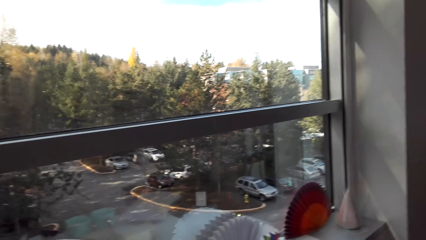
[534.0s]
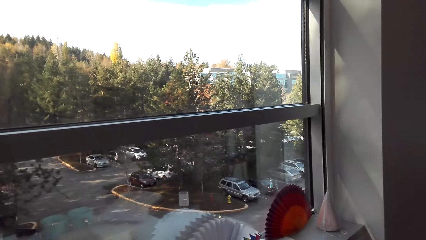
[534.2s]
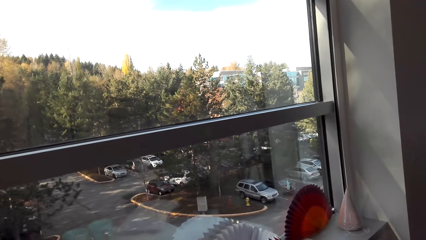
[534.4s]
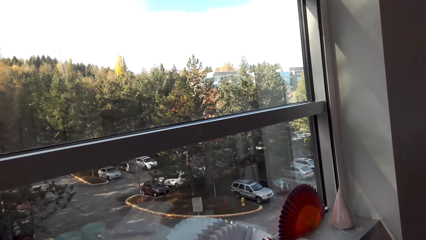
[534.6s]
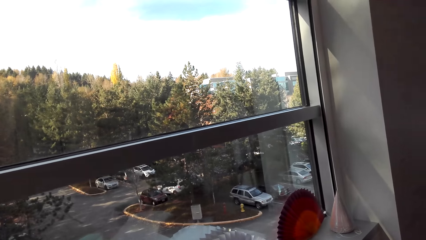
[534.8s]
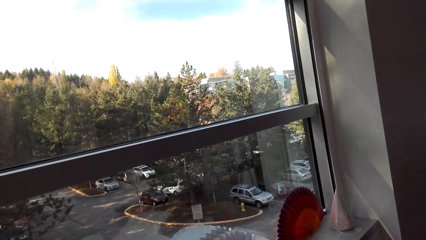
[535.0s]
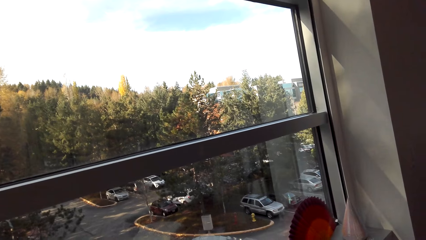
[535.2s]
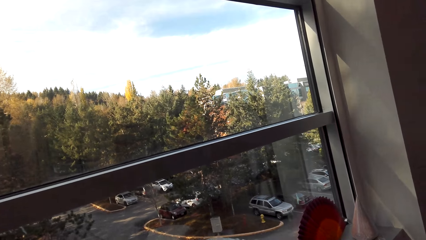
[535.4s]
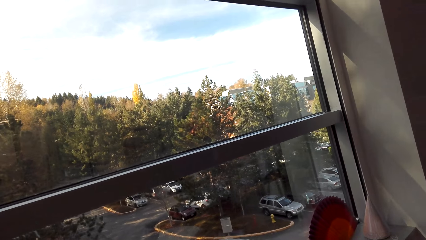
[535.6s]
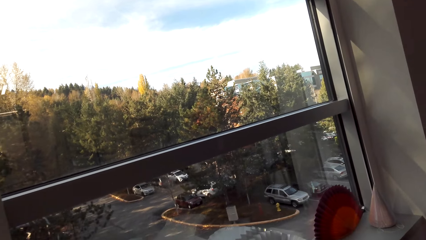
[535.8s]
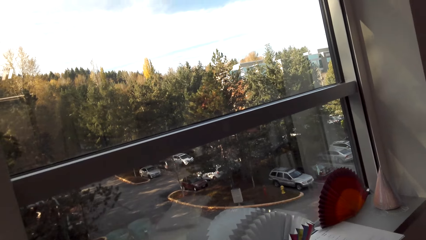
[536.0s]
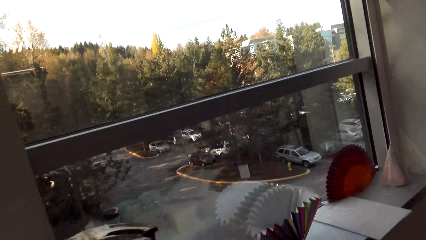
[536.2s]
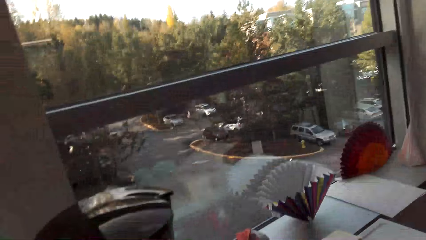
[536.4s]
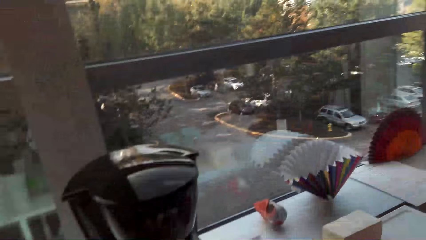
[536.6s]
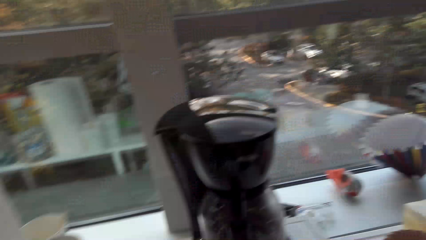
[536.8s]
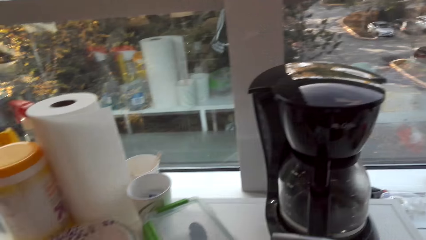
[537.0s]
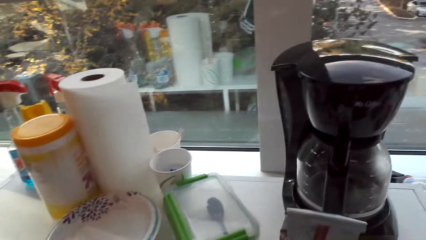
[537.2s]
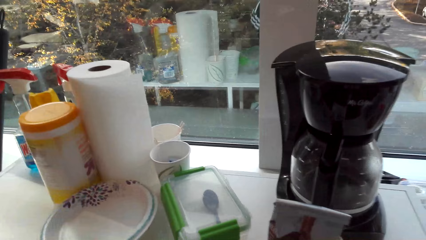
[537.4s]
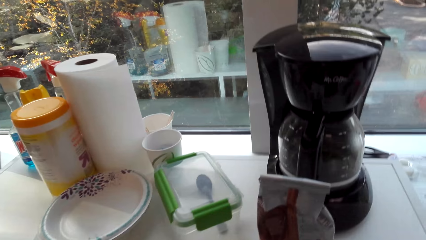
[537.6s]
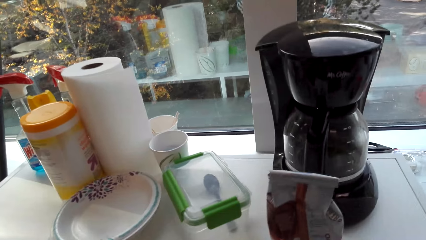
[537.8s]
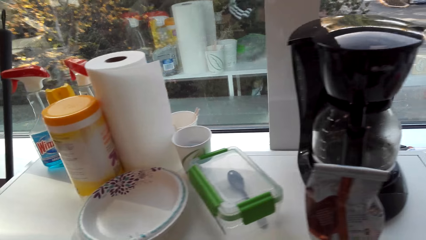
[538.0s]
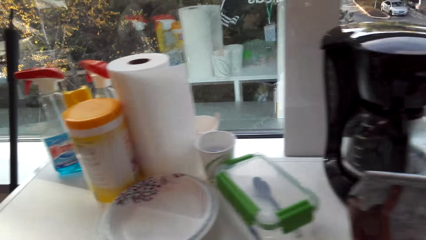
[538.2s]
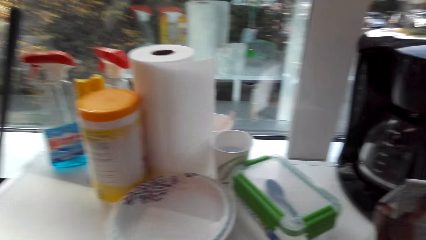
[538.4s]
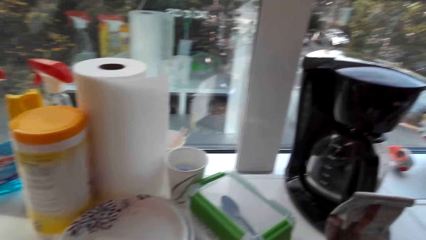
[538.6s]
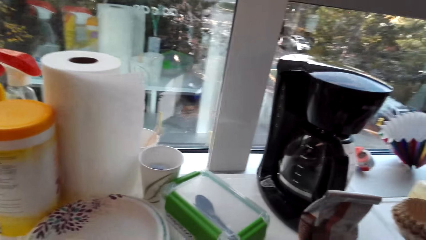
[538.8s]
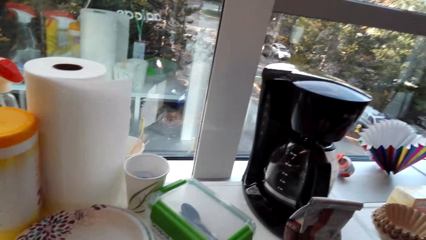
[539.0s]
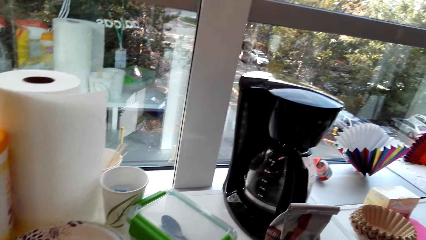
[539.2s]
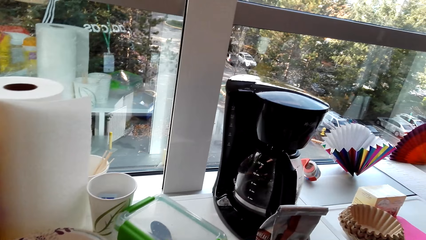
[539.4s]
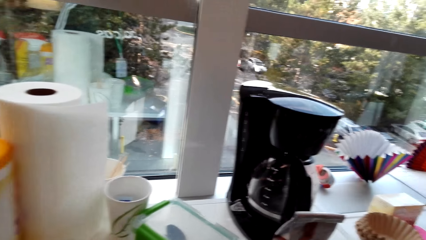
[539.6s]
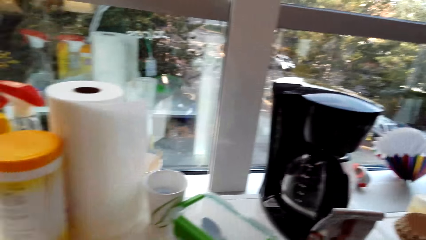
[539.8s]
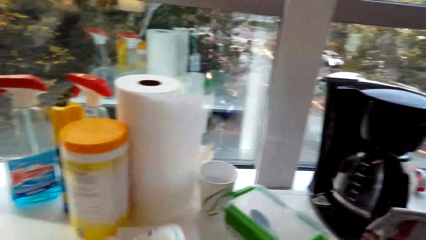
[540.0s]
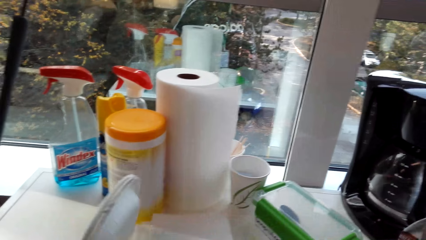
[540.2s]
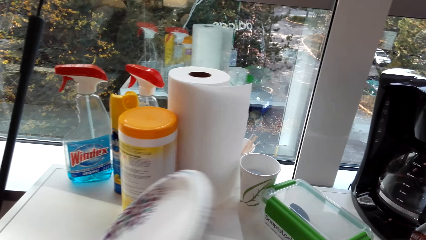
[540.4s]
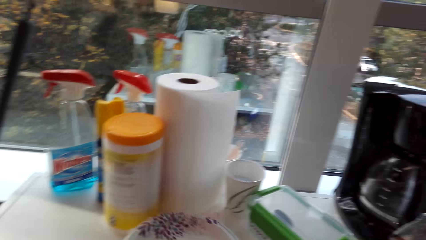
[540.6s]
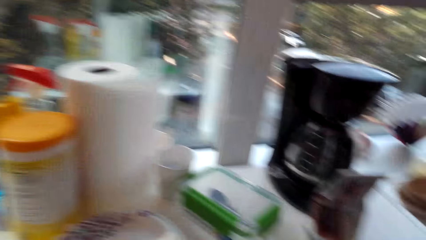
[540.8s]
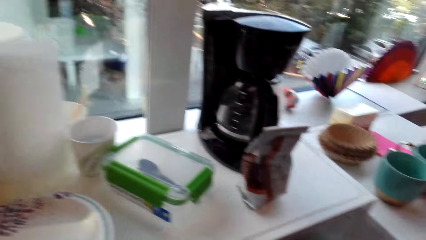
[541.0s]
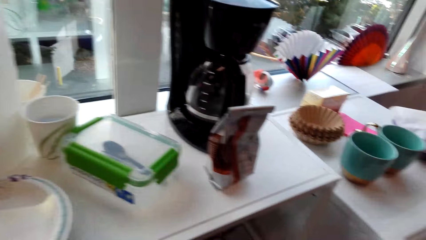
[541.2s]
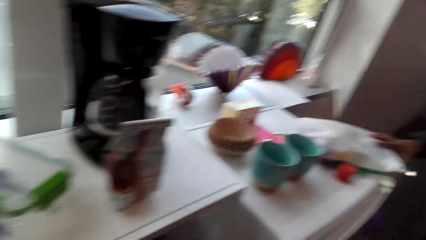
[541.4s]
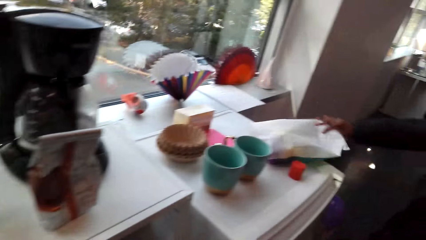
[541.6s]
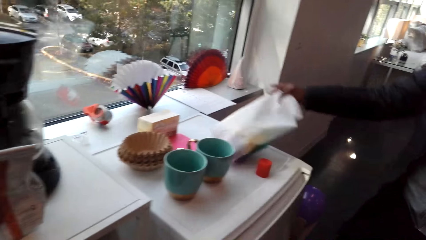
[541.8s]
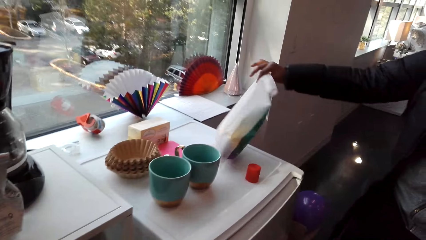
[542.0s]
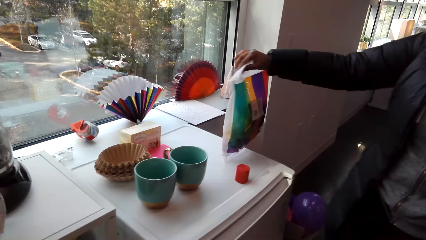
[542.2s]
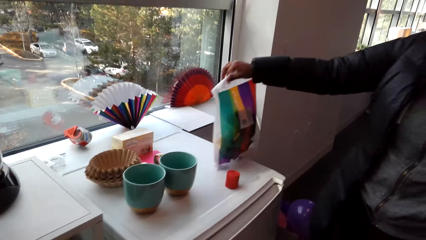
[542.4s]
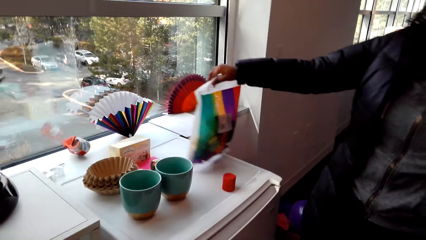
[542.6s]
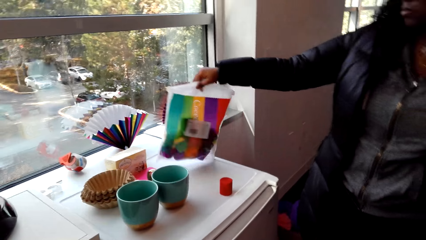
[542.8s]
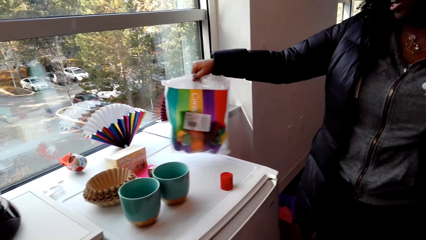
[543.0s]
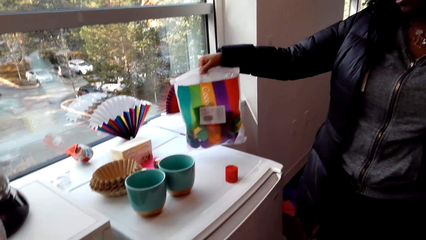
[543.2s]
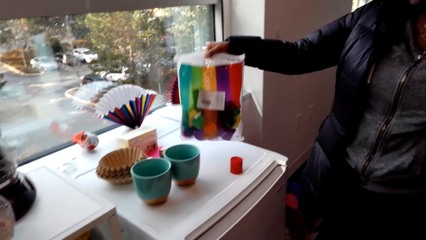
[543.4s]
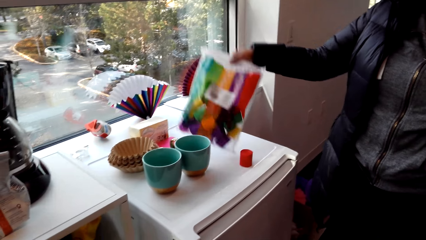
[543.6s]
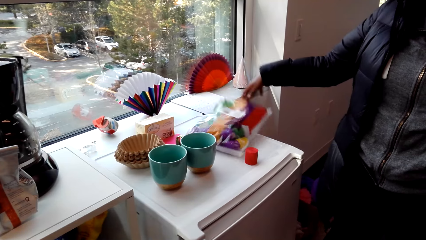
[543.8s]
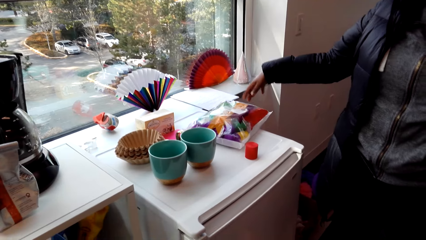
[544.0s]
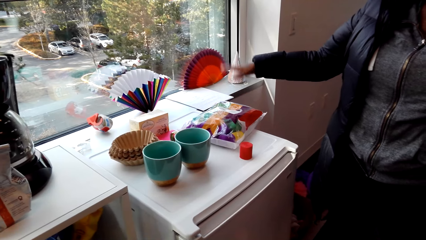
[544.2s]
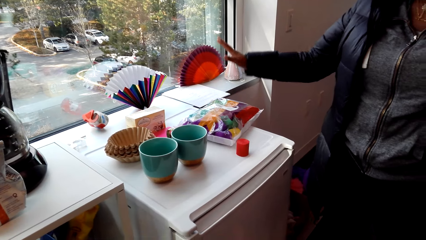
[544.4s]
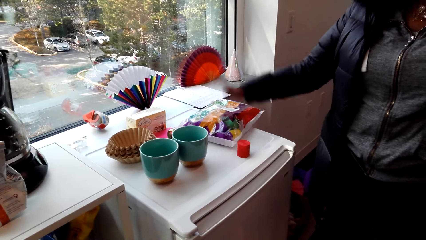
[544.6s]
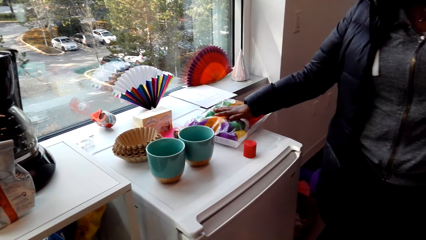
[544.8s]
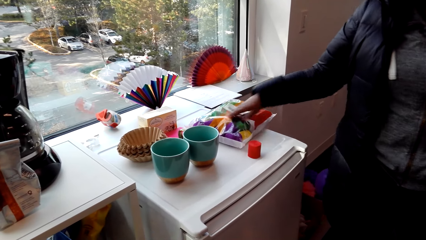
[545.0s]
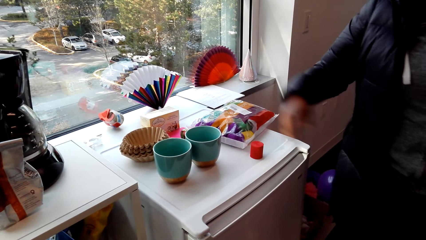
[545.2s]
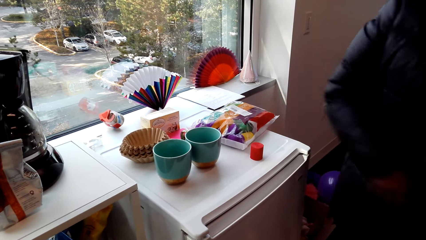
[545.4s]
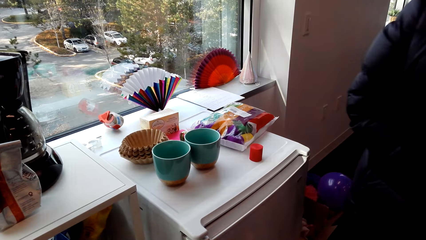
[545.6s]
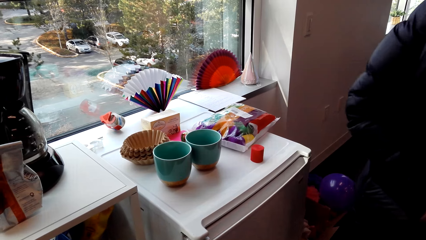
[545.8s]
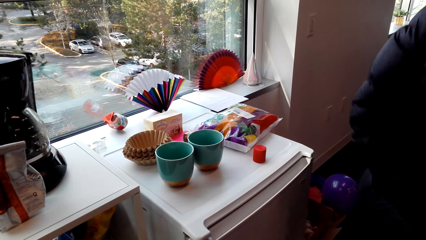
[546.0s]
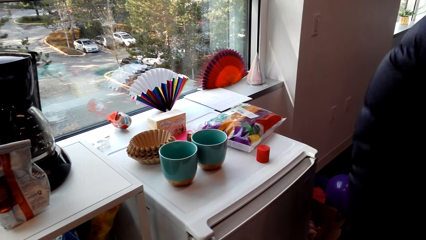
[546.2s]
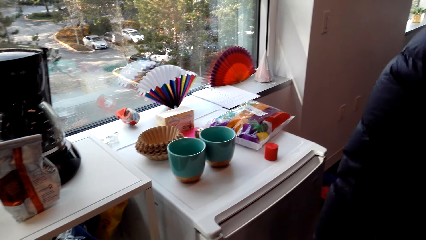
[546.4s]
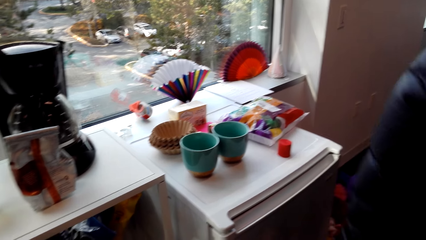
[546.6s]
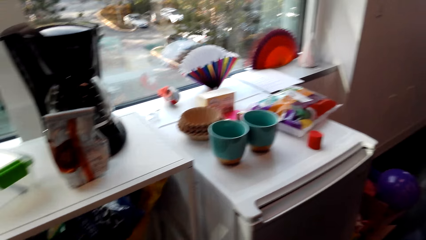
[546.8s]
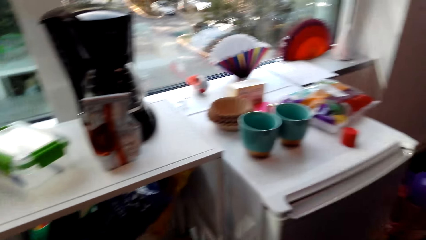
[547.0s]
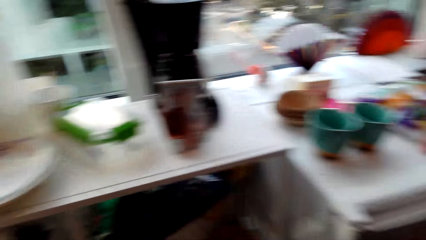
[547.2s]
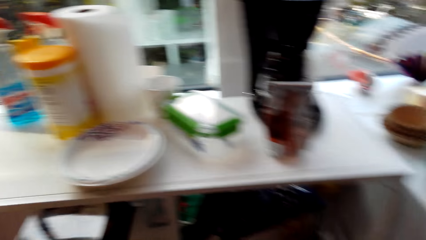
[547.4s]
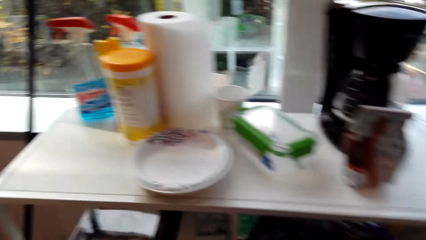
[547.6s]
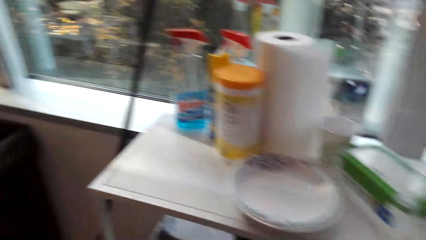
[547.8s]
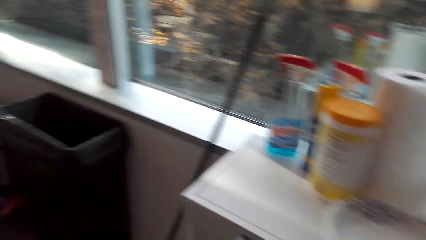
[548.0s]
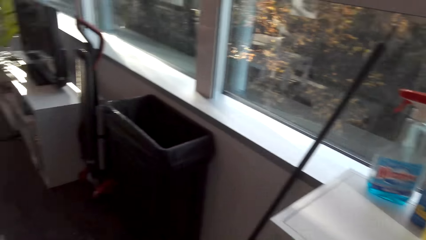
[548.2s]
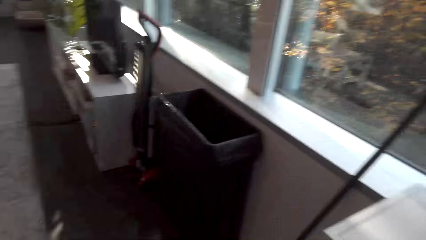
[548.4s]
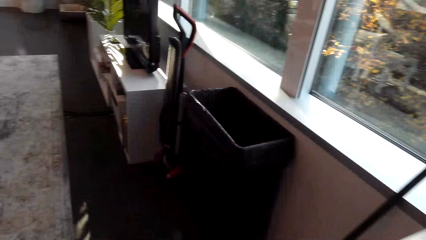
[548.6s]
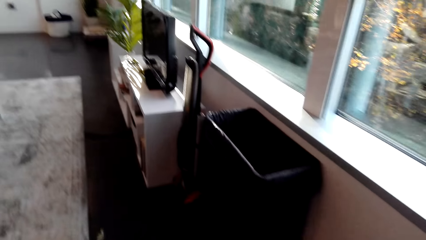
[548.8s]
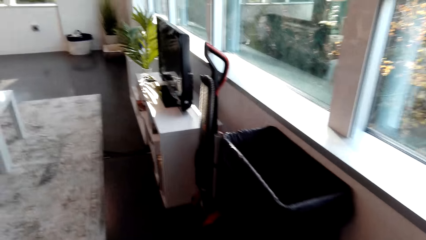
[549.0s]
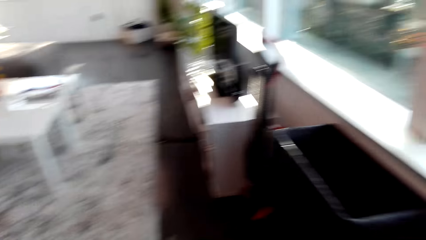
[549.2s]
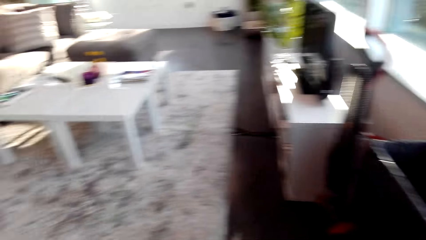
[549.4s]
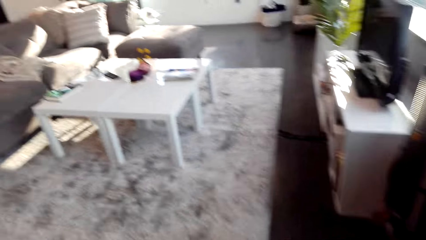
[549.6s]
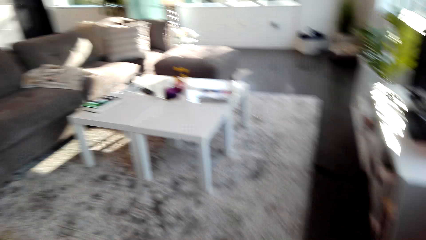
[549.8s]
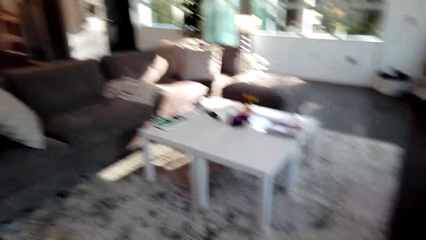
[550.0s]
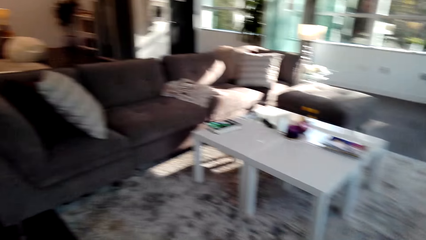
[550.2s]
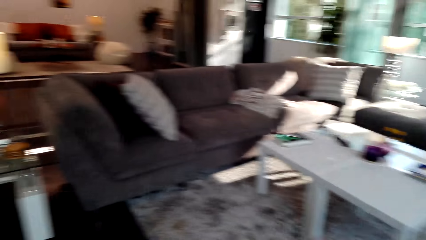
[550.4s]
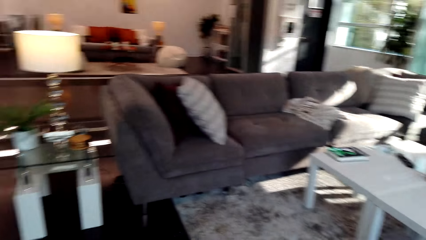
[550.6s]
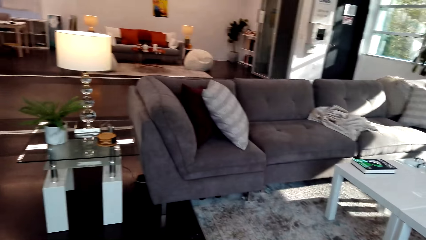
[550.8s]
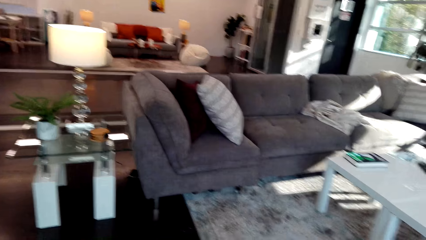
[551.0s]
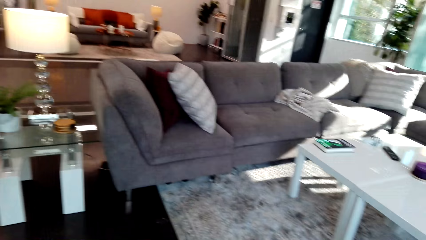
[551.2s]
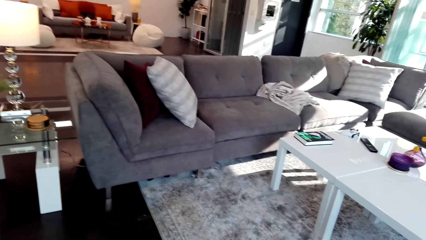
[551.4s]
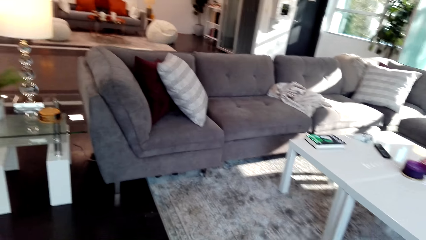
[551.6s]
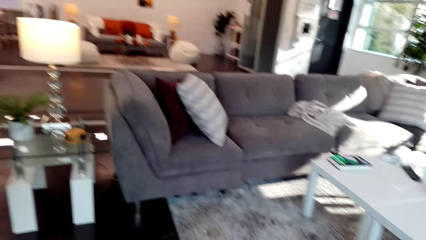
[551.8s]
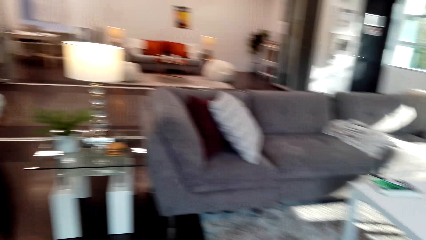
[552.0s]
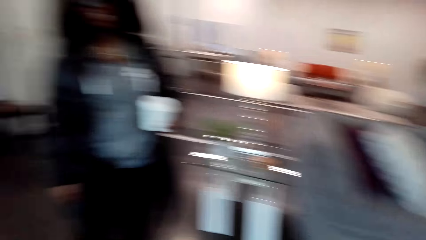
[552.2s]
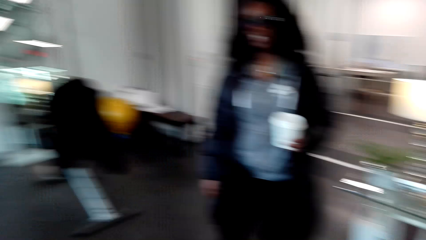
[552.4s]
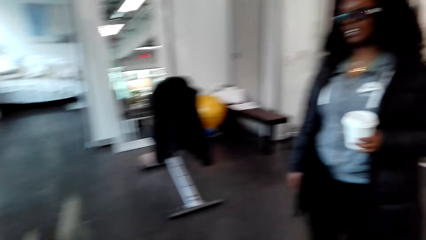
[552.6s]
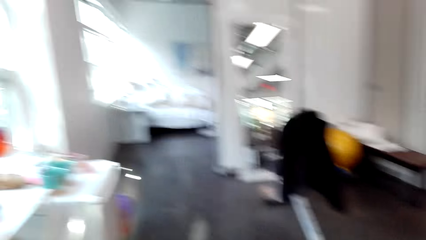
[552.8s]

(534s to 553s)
A woman talks to the camera wearer. The camera wearer touches a plate and takes the plate. The woman takes a packet. The woman talks to the camera wearer and touches a bag of decorations with the right hand. The woman puts the packet on a surface. The woman holds the packet. The woman talks to the camera wearer. A person talks to the woman. The camera wearer walks around. Another person talks to the woman. The camera wearer looks around.
